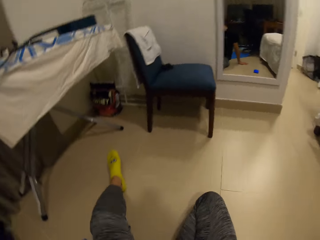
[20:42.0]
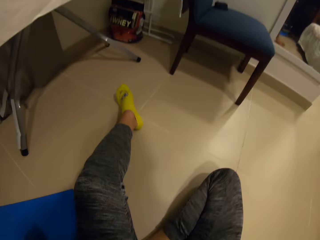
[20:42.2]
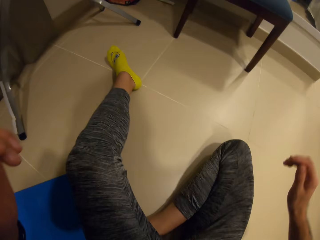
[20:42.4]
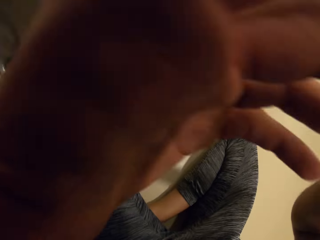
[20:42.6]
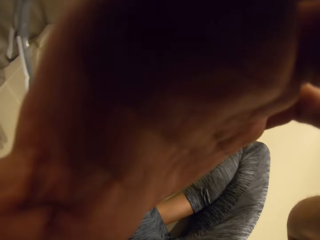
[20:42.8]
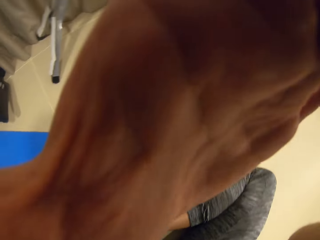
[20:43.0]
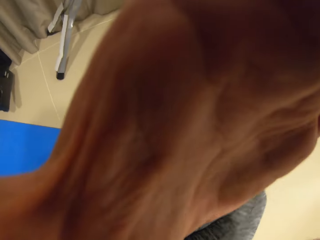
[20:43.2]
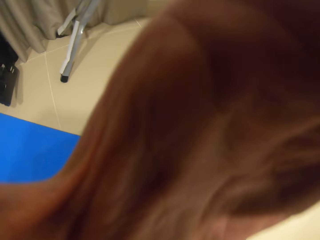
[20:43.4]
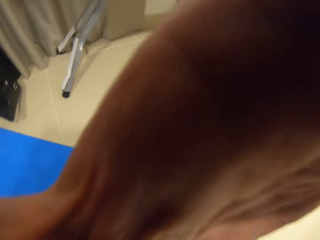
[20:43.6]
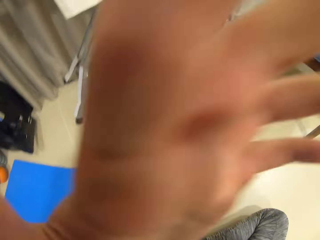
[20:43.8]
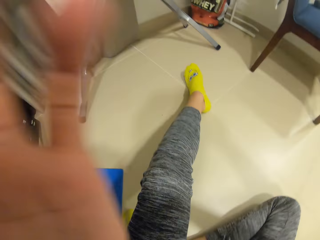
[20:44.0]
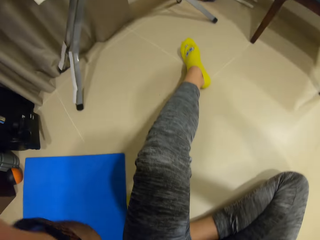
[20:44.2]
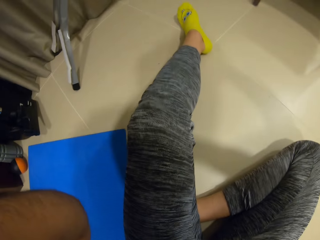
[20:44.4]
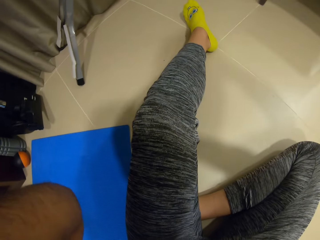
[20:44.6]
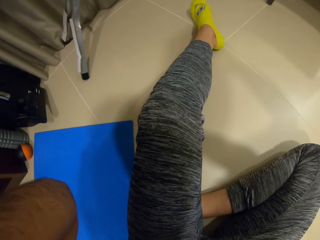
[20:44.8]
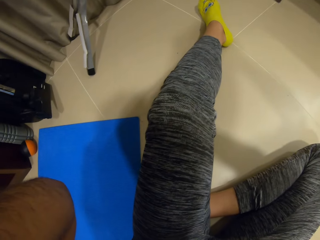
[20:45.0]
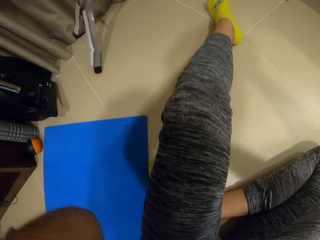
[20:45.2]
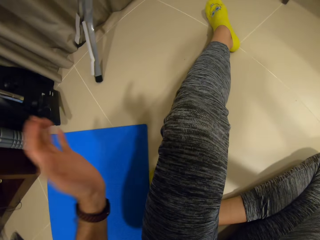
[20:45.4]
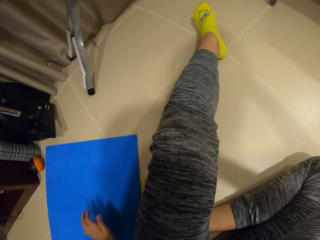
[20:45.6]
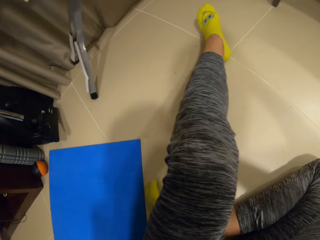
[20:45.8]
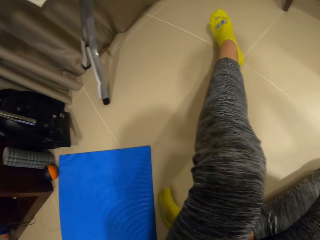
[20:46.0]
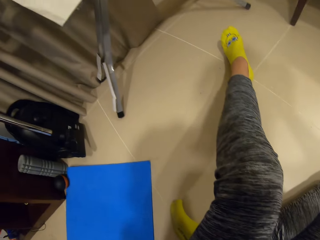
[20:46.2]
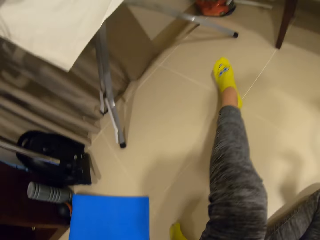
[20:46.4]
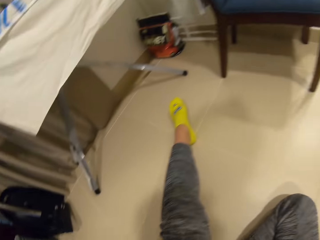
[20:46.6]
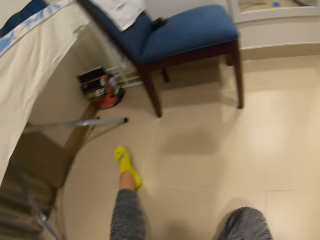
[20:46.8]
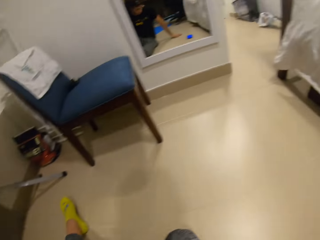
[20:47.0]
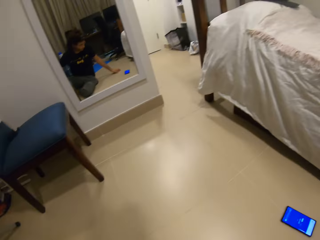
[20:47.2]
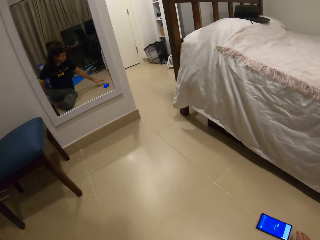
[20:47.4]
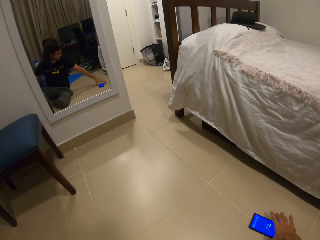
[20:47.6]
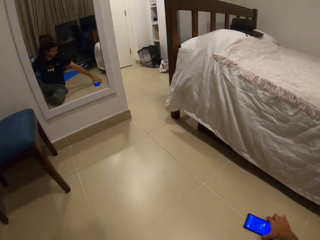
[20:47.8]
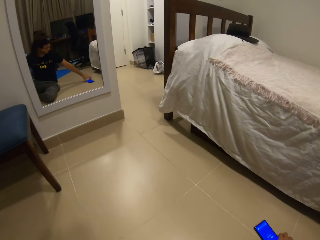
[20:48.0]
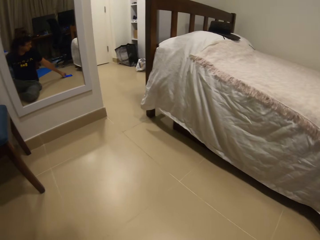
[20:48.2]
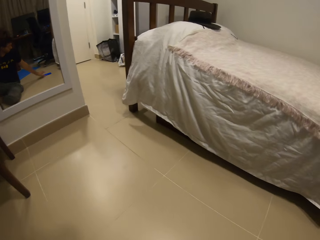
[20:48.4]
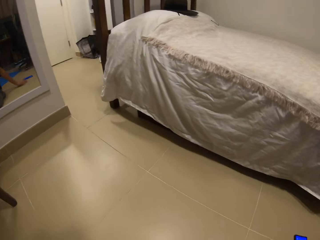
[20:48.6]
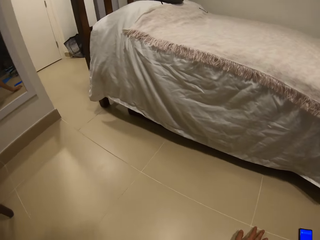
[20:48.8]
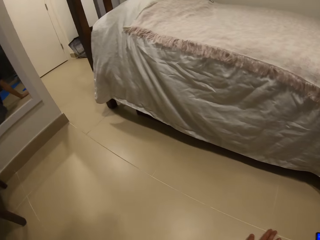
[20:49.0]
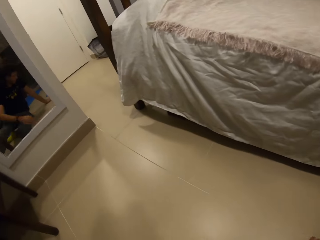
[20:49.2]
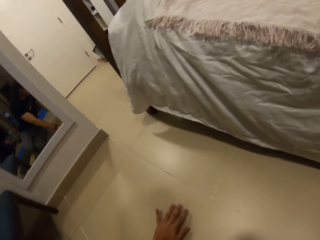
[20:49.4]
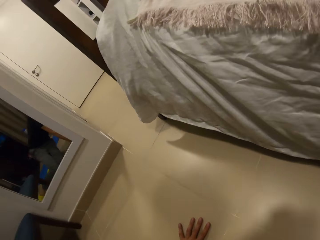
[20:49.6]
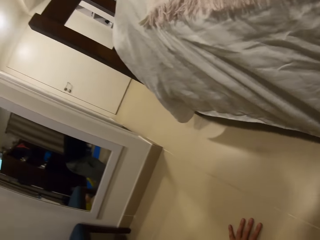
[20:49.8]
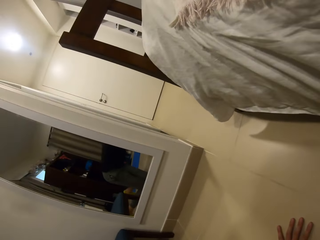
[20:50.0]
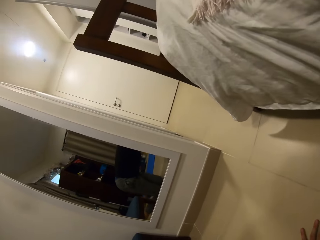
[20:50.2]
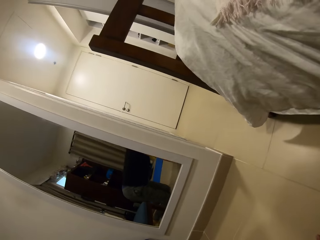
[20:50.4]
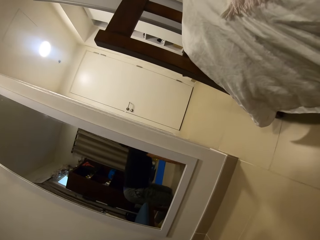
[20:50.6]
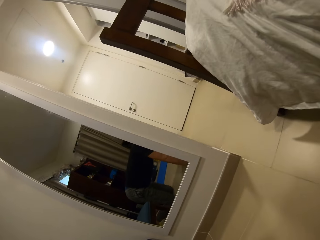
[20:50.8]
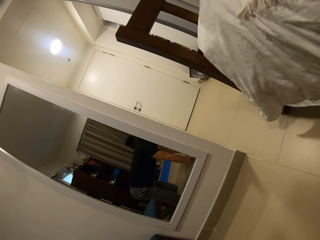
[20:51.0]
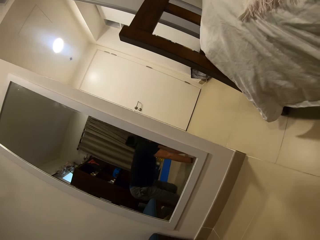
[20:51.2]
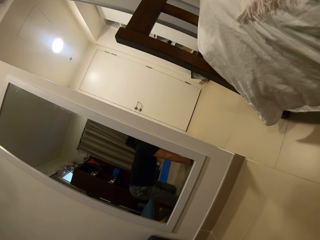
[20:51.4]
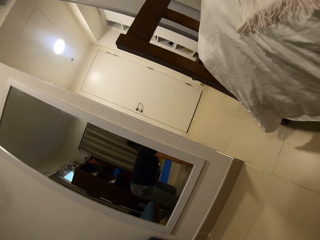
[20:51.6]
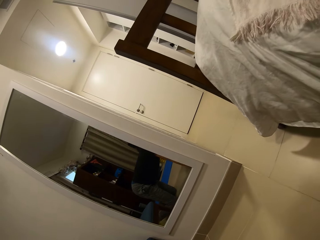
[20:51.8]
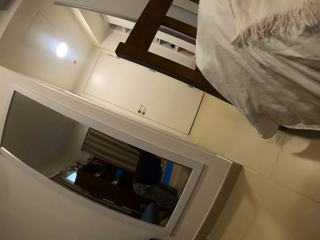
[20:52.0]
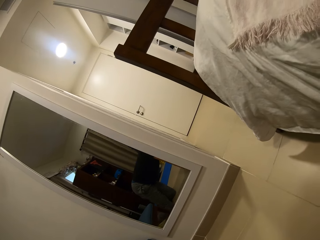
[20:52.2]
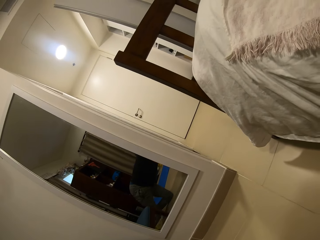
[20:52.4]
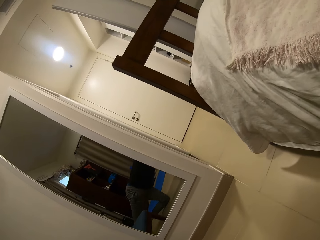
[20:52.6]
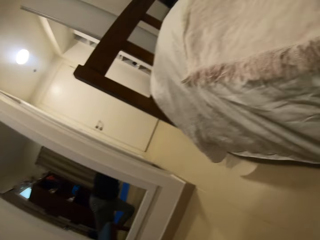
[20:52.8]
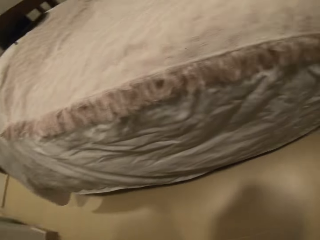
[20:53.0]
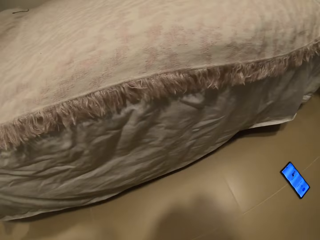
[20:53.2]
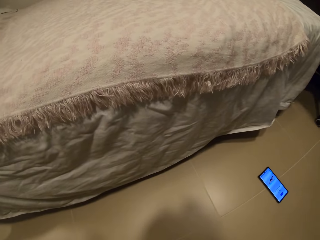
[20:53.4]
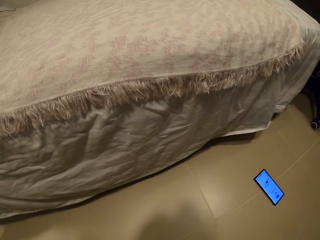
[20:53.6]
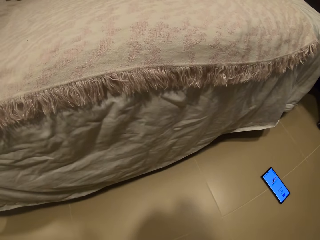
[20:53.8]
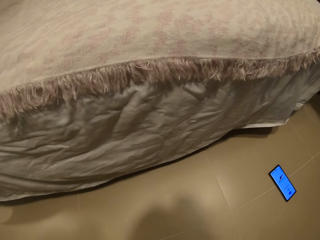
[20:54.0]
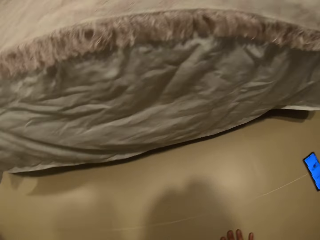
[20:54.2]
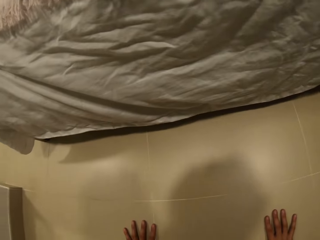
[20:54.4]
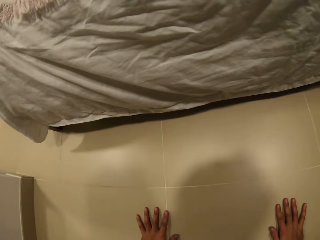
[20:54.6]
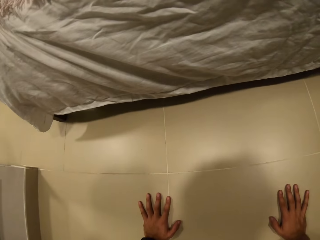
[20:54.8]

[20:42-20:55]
The camera wearer raises his hand to his face. He adjusts the camera. He drags his phone aside. He stands on all four limbs. He bends on the floor. He stretches his leg outward.

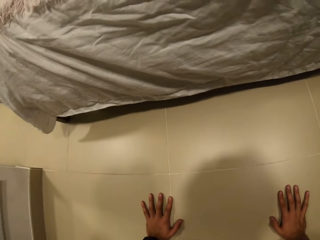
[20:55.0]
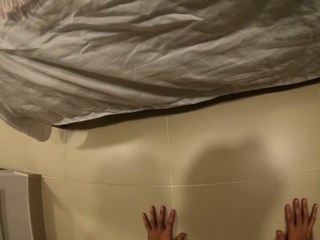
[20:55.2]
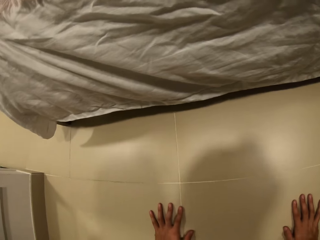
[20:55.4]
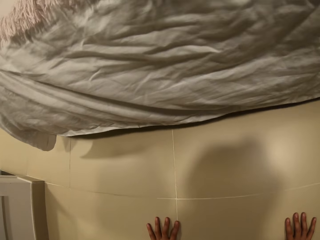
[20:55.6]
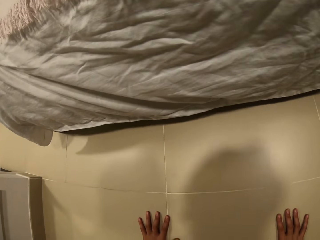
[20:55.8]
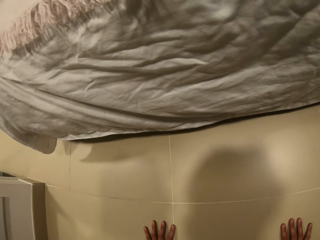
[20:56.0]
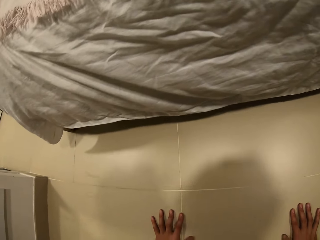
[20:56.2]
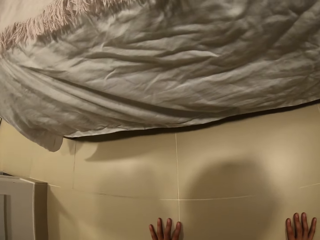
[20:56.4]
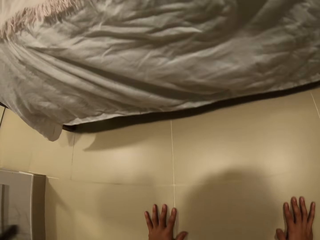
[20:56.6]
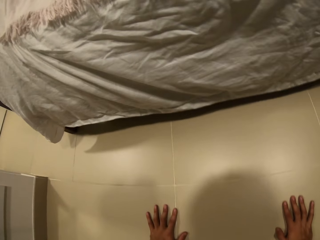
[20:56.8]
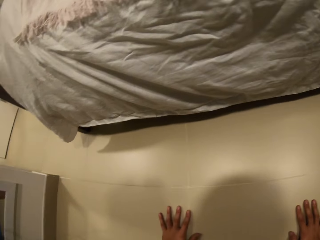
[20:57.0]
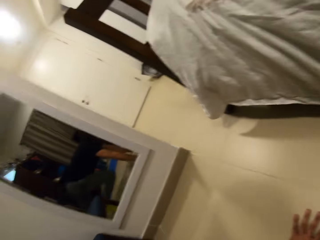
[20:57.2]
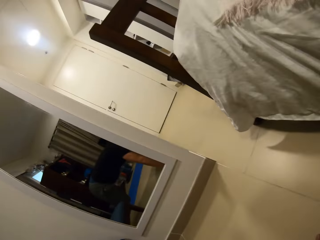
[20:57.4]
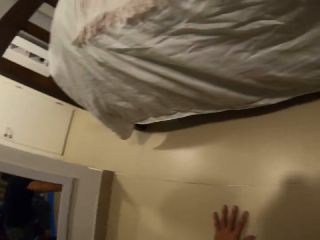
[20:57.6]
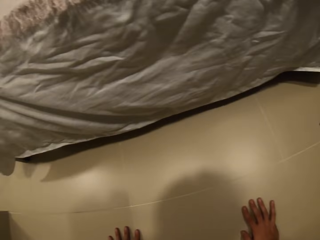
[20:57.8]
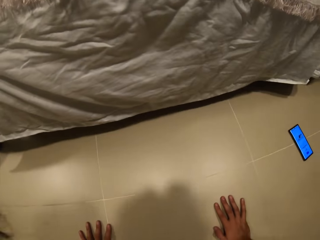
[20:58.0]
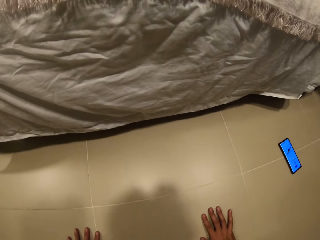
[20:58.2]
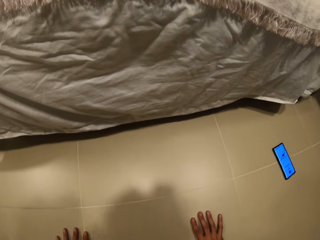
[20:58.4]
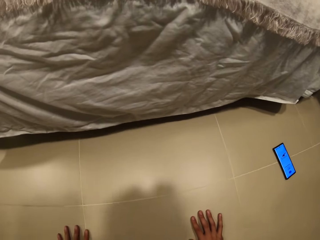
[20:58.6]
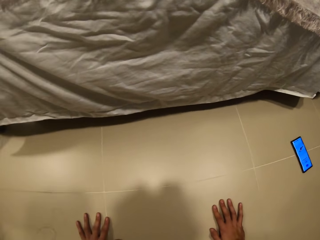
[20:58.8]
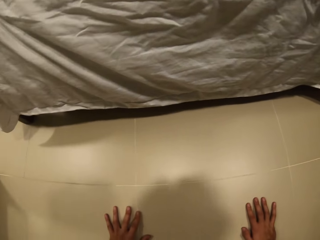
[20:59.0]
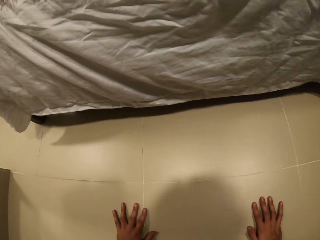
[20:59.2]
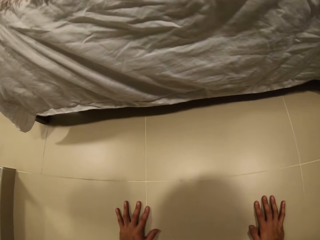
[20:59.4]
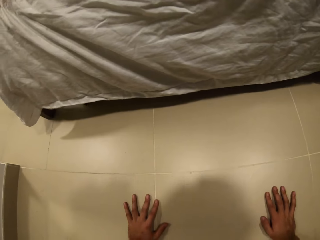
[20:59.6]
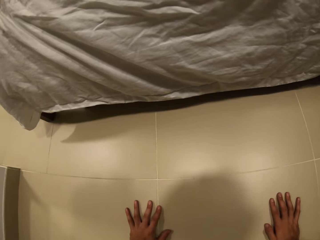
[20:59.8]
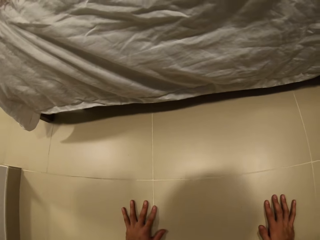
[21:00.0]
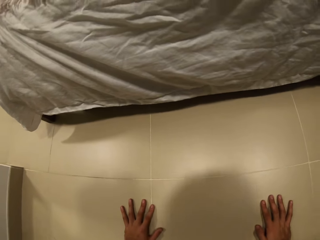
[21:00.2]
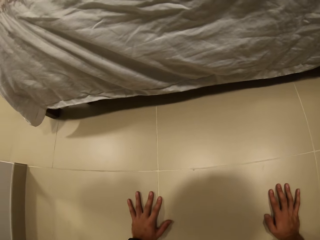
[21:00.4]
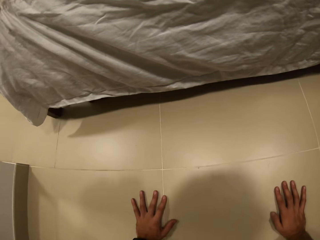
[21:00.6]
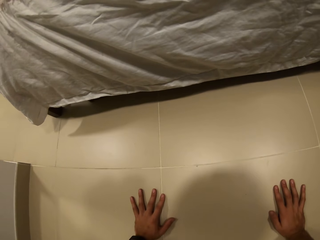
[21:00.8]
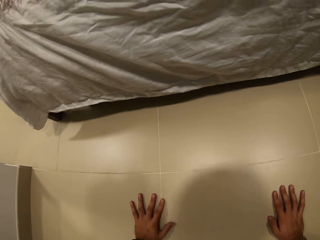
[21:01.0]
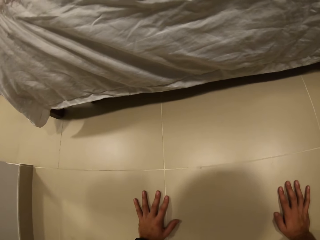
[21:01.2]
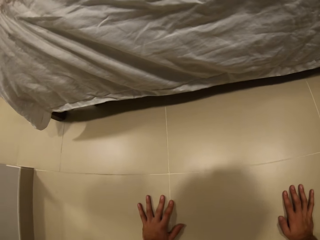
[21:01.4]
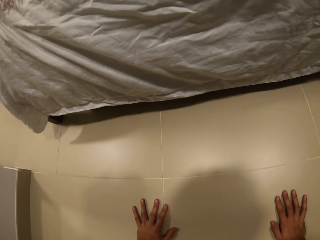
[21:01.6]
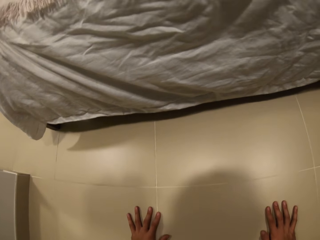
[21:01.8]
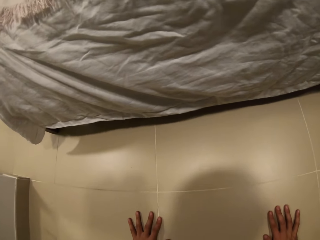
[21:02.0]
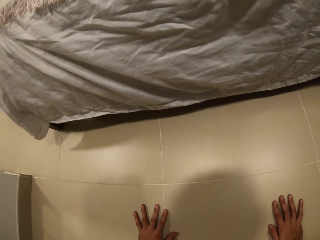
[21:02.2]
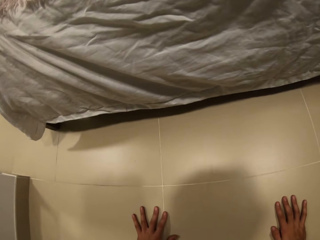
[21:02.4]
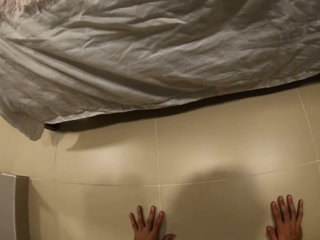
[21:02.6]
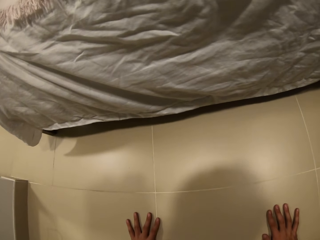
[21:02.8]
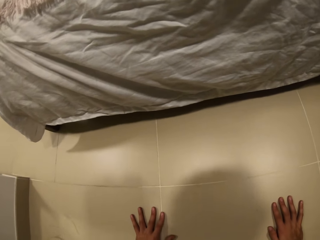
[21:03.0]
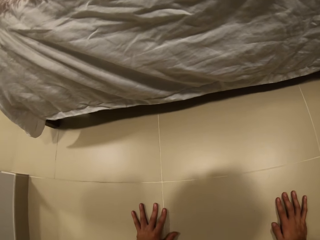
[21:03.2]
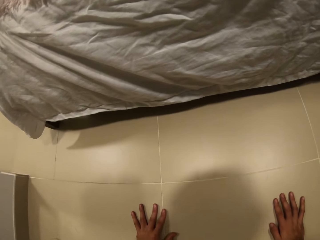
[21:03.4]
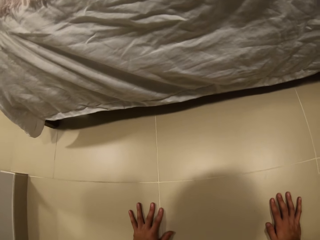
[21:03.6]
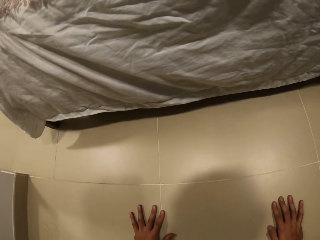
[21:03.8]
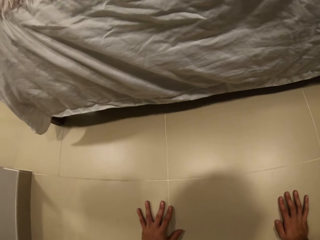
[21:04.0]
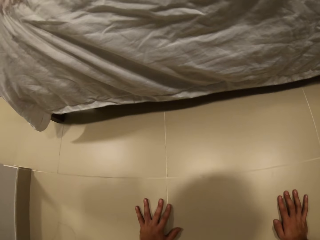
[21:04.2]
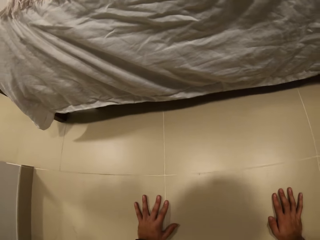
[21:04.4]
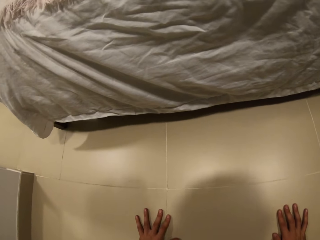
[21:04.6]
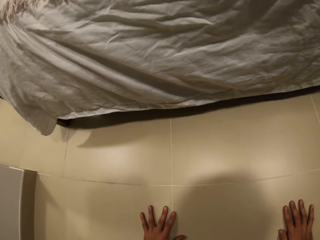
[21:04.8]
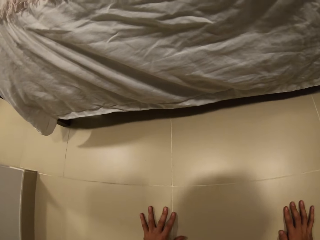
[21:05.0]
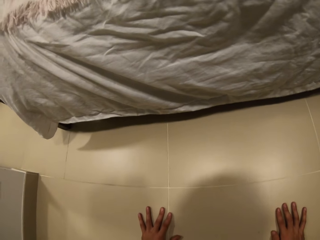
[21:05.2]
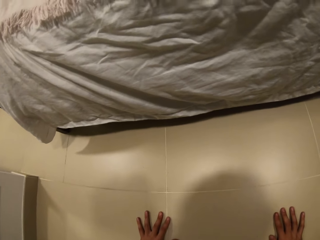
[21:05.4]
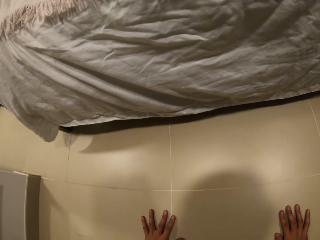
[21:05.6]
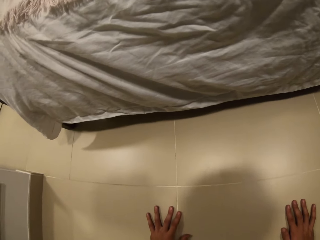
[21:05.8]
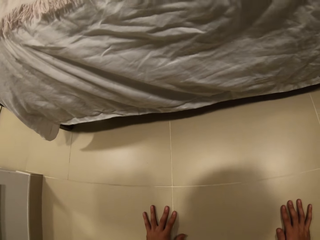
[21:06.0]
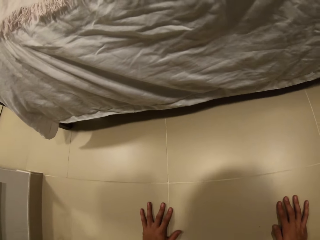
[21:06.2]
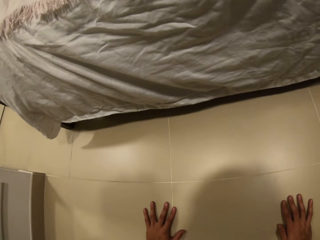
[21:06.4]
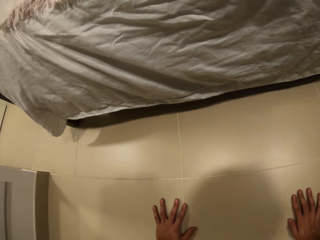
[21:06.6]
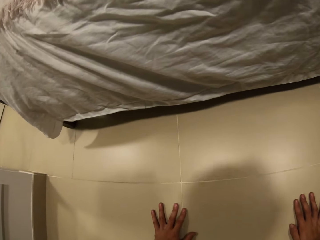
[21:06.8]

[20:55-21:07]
The camera wearer holds the floor.
